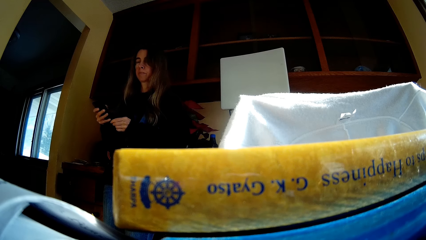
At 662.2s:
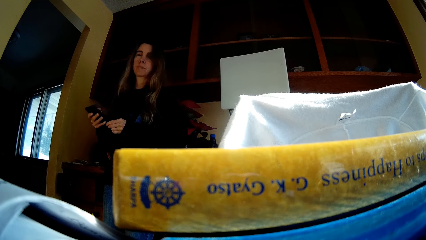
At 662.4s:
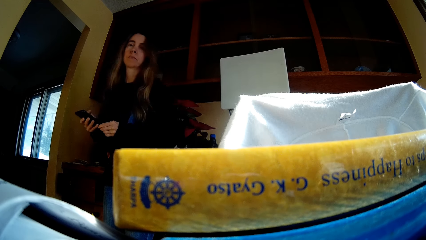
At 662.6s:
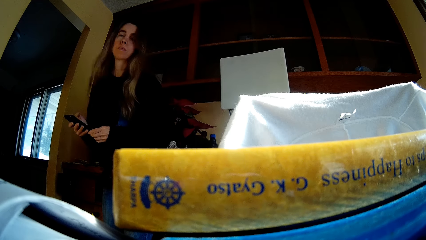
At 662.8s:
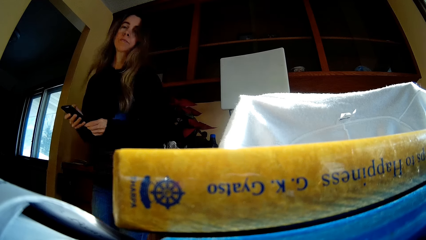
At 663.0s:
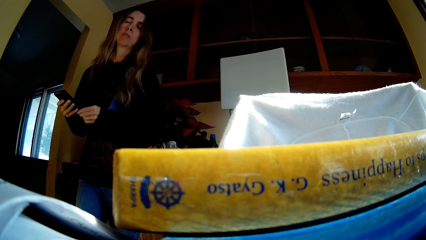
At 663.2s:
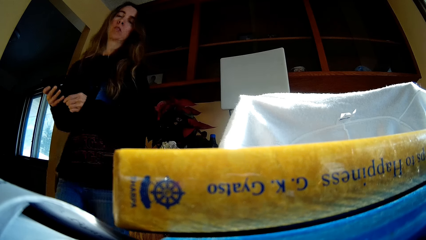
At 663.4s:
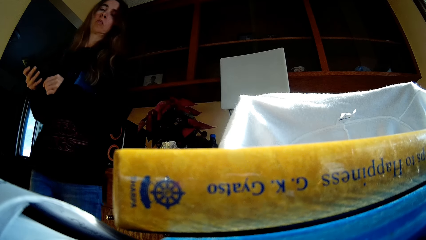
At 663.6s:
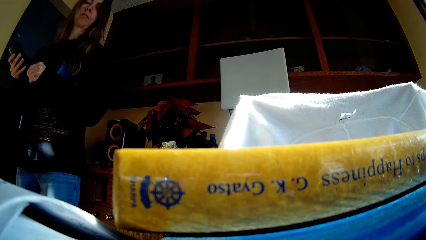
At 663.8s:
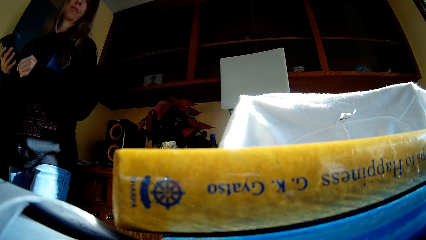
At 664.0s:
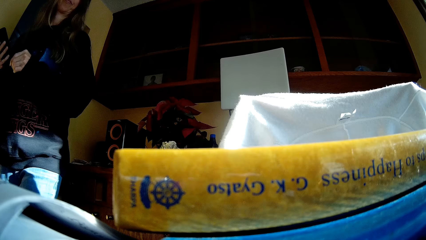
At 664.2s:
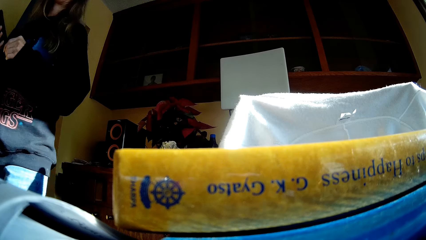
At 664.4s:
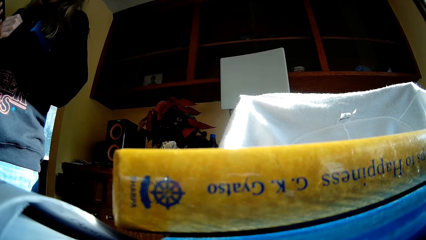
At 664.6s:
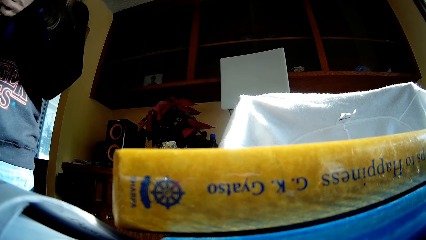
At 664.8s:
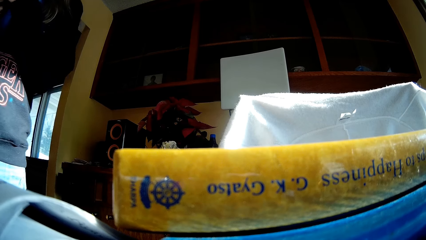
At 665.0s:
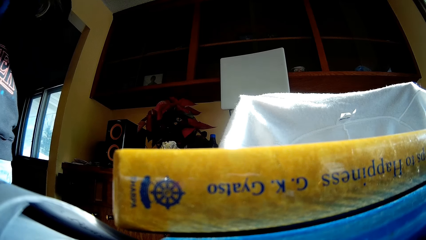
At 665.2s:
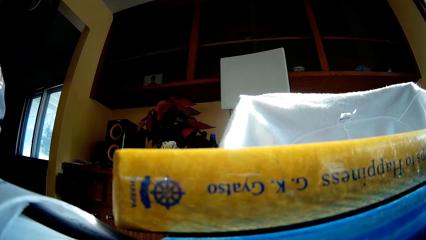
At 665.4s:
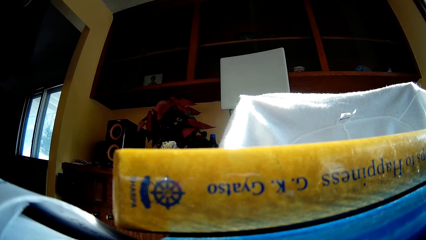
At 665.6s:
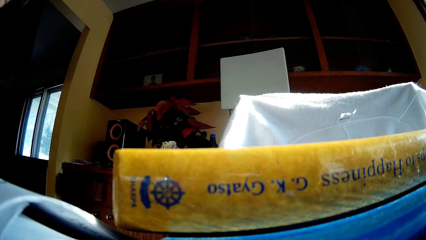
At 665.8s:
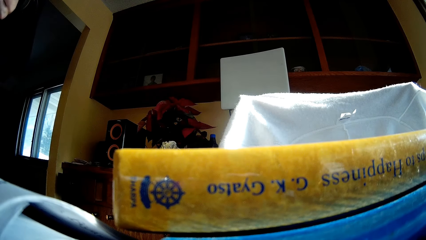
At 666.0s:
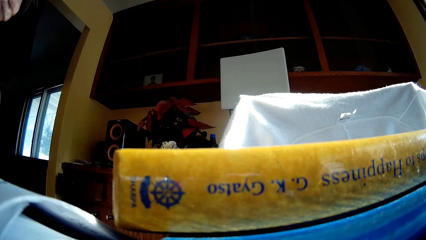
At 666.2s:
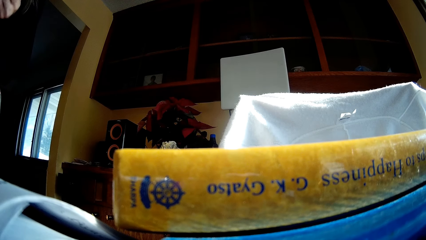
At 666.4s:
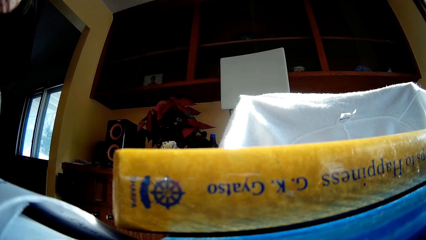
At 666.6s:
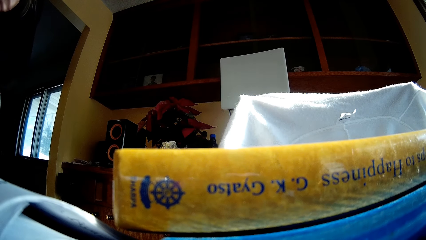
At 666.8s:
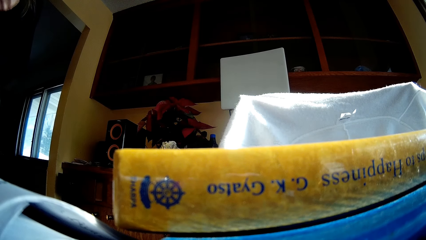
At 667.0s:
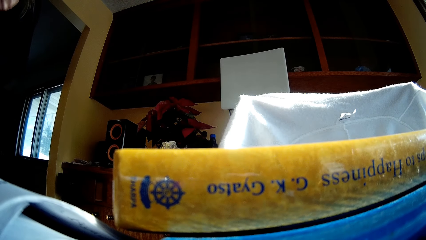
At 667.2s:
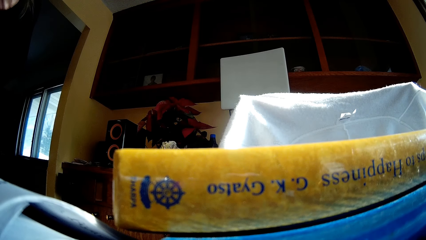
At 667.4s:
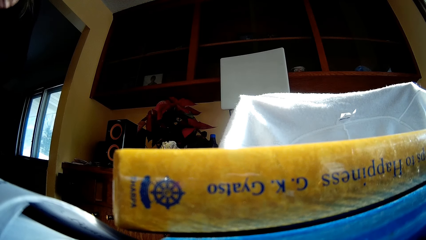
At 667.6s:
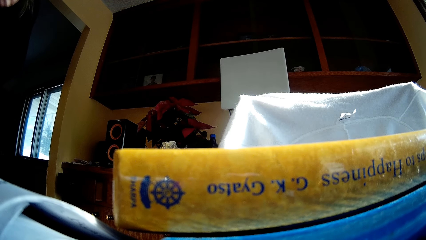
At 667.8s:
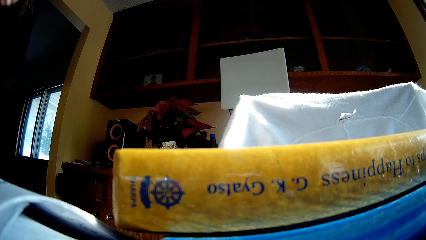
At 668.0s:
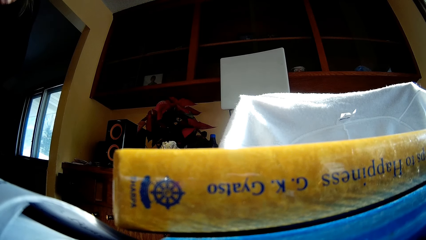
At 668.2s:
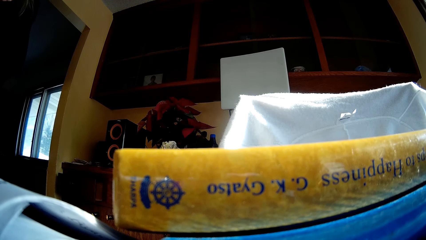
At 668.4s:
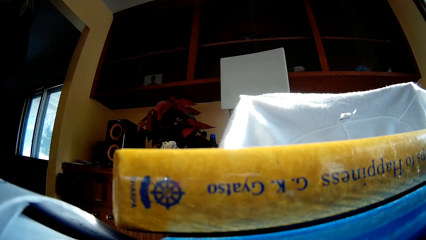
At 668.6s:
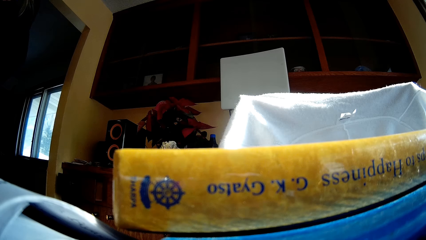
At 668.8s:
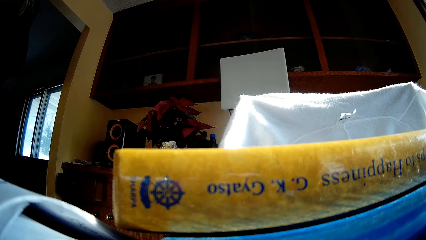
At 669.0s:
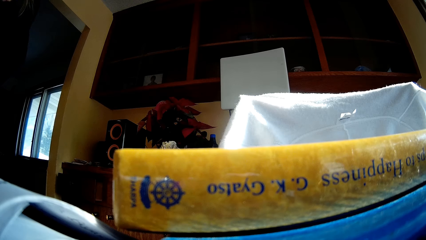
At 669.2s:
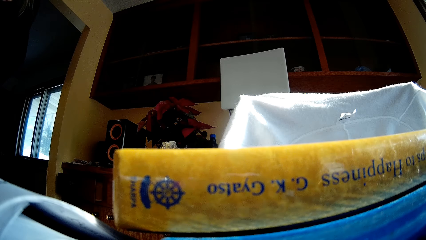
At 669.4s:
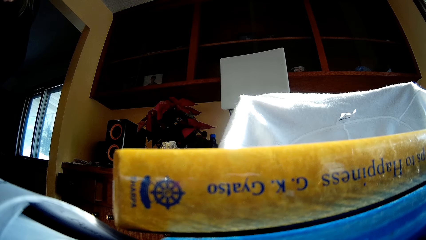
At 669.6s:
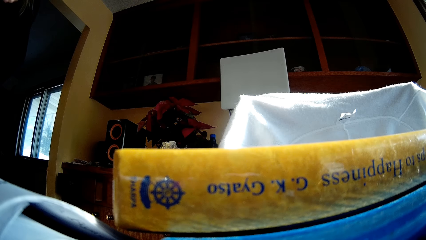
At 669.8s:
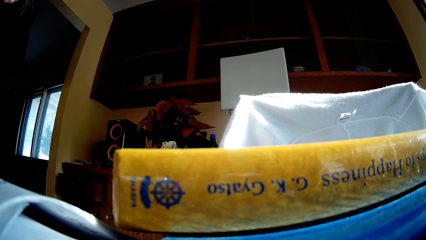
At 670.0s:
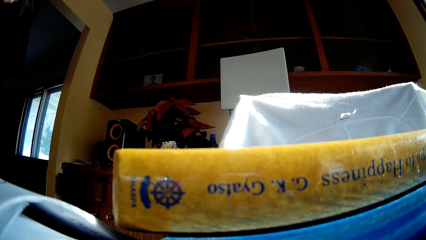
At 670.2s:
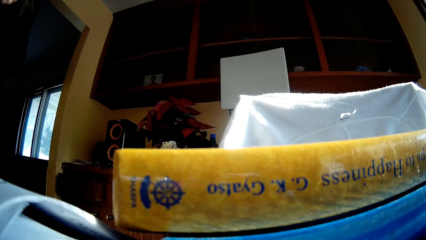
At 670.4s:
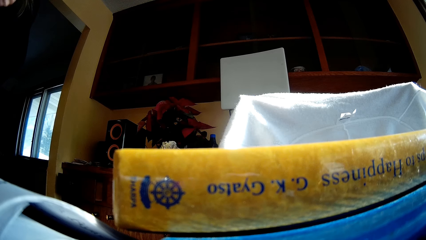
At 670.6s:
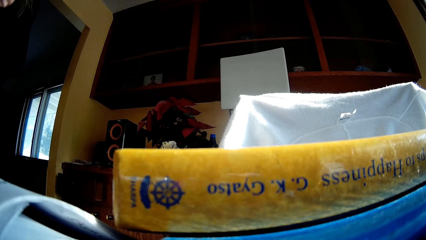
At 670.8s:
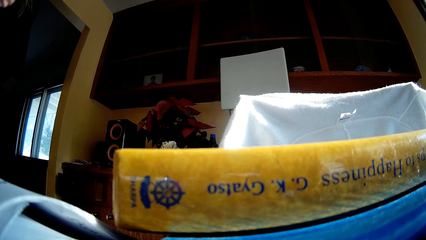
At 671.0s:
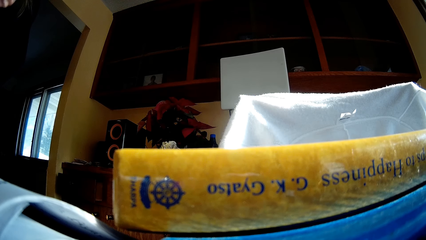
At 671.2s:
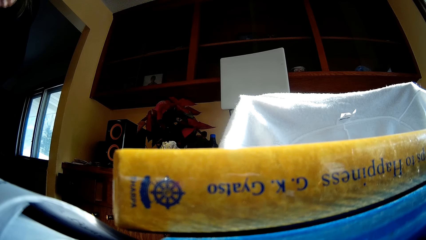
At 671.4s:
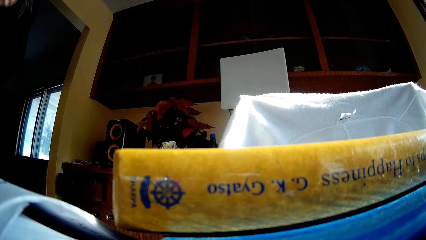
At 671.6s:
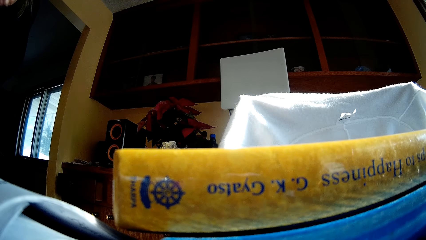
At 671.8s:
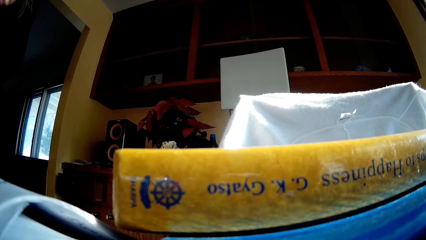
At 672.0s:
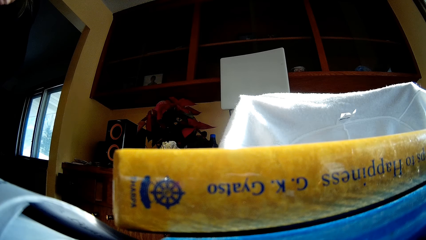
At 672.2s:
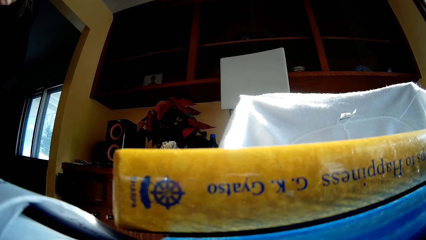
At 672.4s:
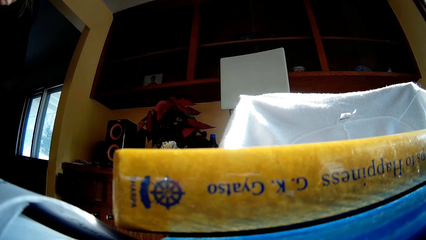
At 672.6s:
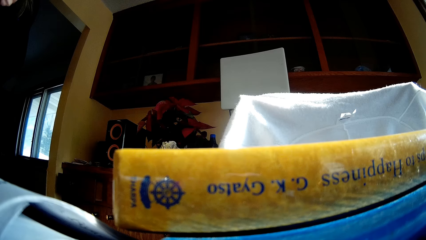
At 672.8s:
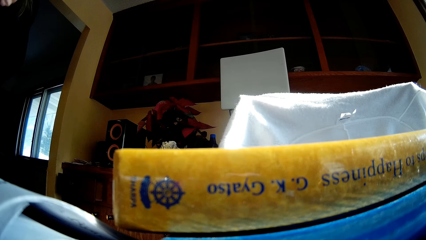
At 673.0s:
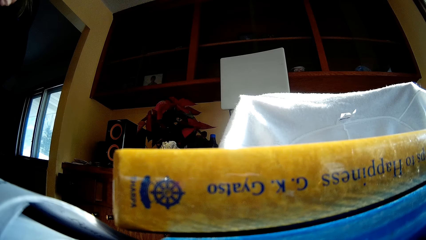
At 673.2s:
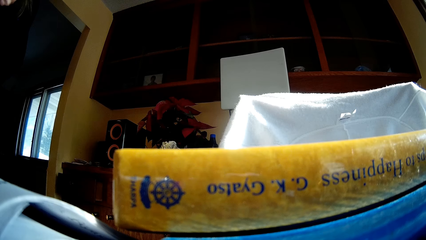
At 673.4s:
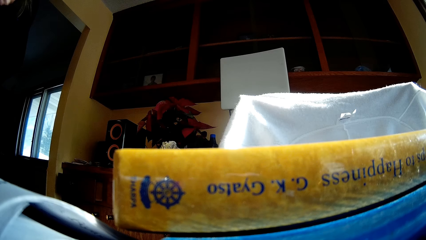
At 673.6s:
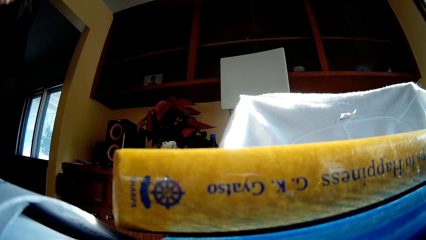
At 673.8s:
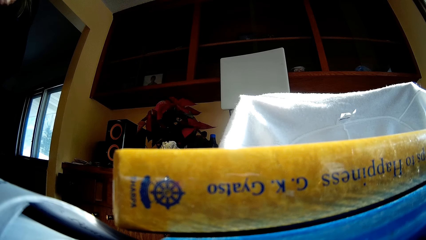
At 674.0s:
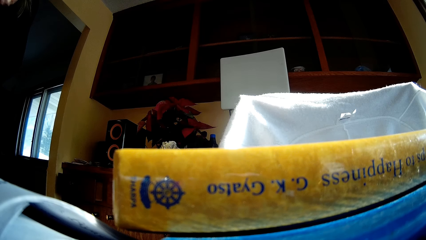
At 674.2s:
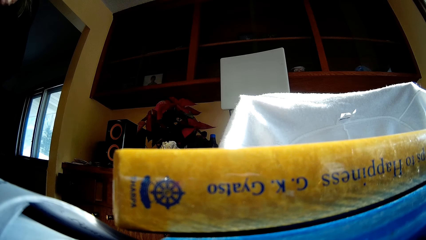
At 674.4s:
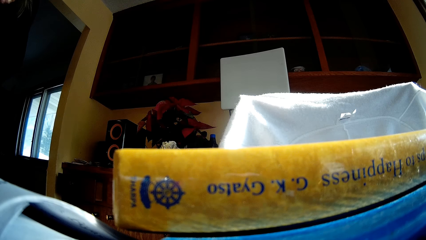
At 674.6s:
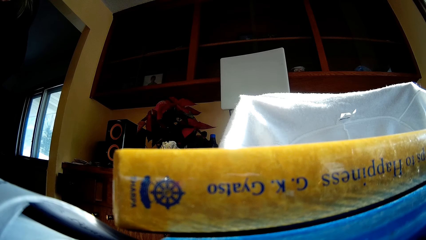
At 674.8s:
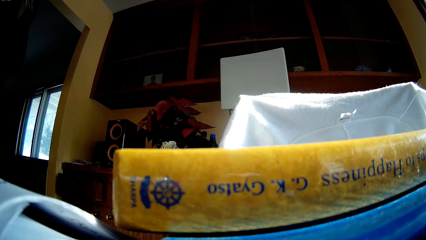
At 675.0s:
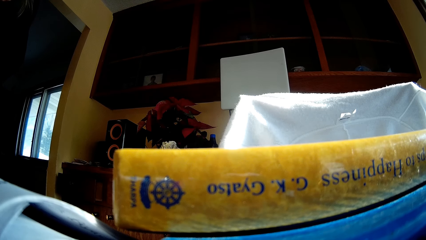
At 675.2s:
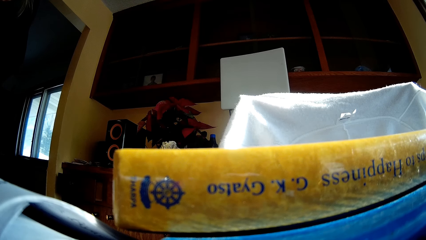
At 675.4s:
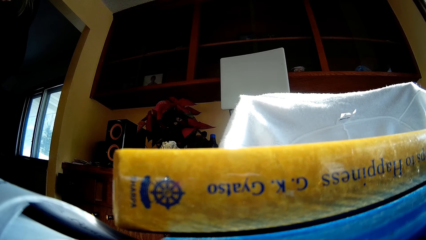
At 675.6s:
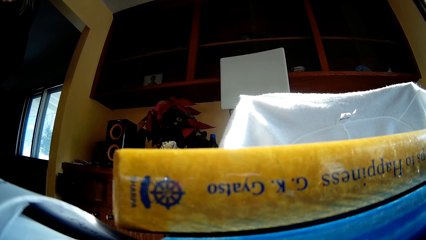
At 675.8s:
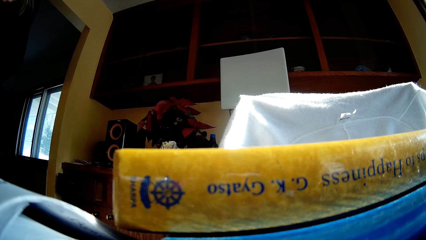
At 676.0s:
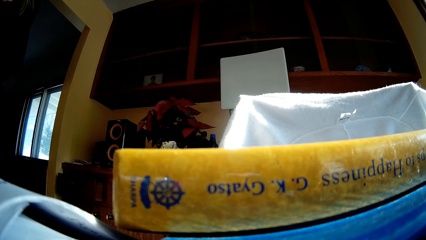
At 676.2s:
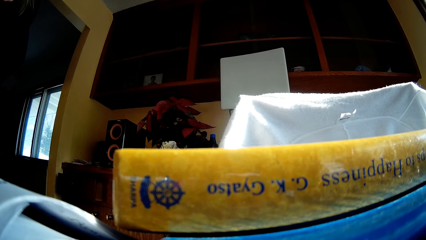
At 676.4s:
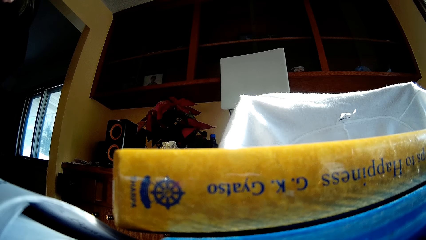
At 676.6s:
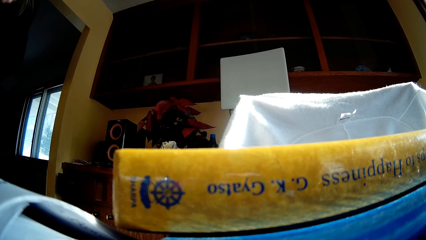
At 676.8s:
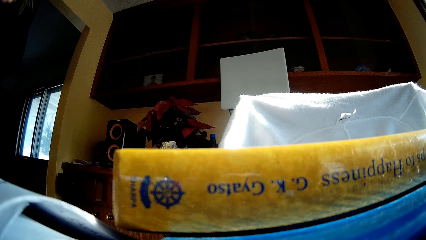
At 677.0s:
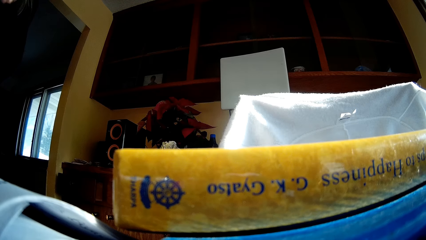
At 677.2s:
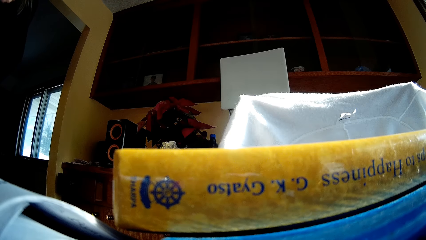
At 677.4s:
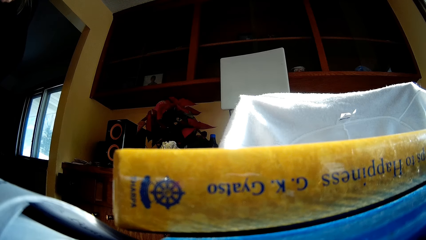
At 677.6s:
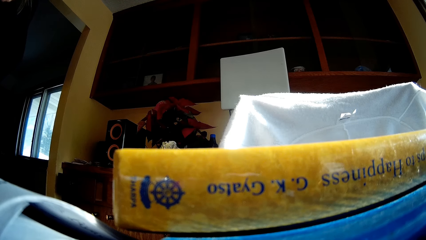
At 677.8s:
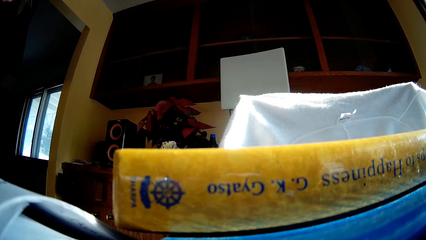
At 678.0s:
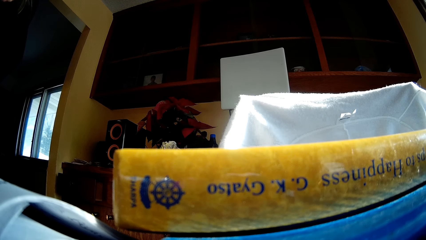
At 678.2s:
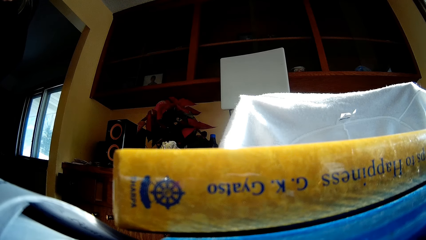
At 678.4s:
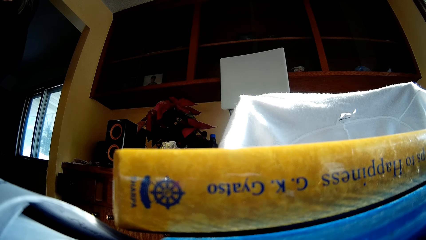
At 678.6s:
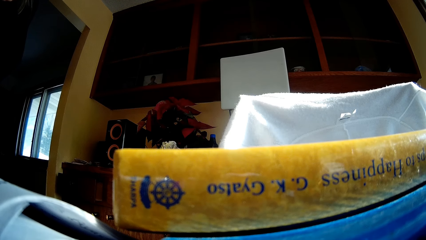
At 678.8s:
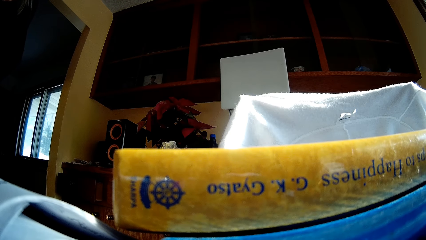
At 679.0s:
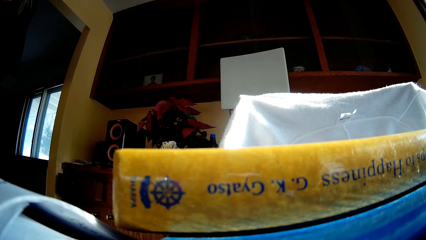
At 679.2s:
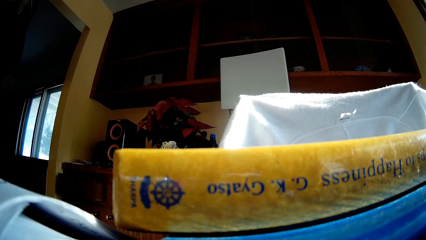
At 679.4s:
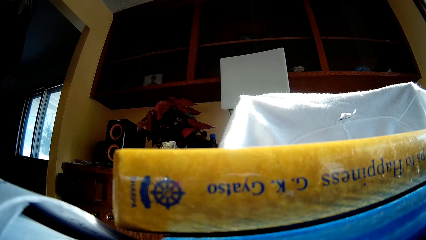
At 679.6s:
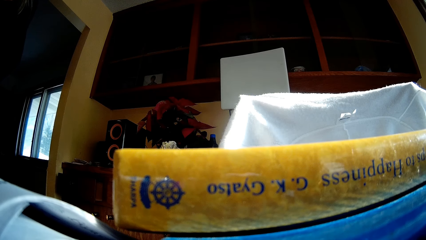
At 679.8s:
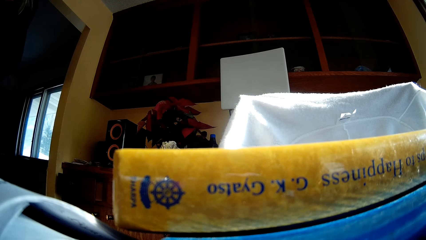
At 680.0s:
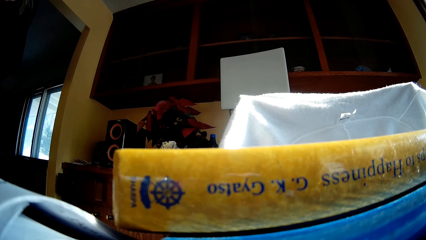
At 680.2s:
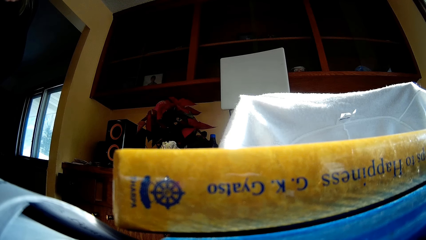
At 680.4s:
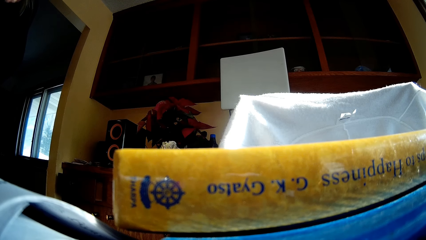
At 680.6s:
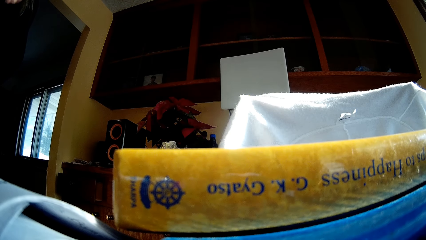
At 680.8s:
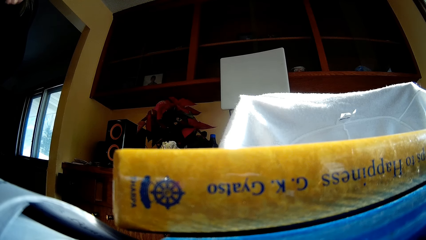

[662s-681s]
The camera wearer stops scrolling on the phone. A woman walks towards the camera. The camera wearer walks. She stands. She moves her hands around the camera.
